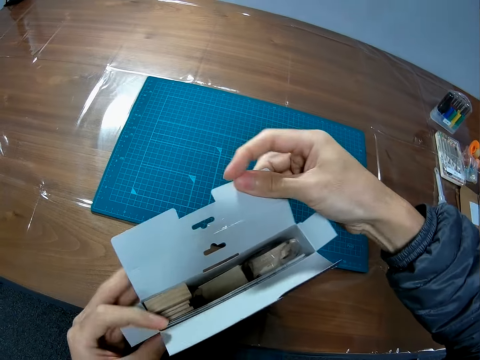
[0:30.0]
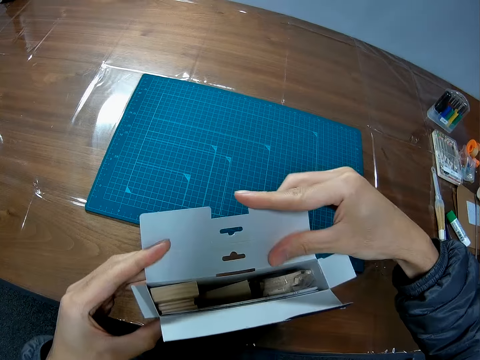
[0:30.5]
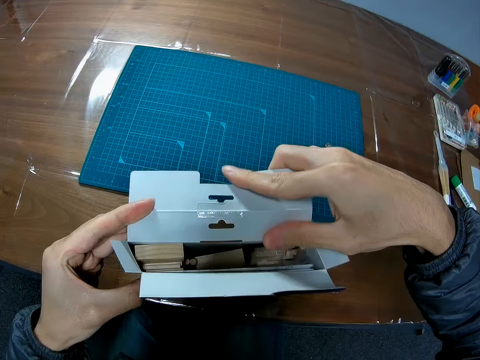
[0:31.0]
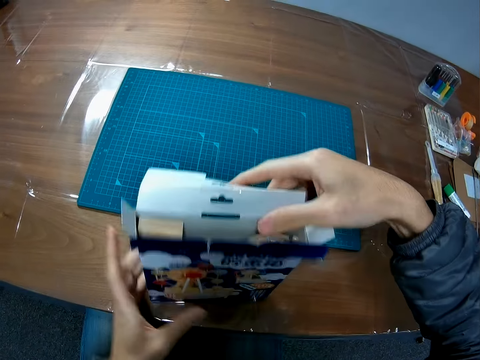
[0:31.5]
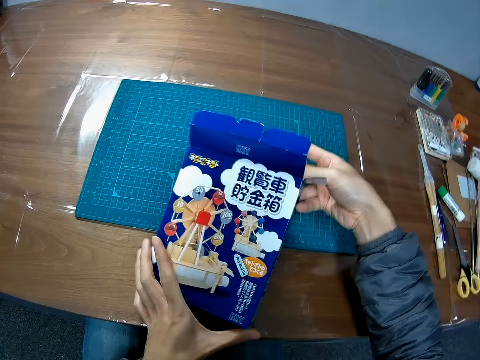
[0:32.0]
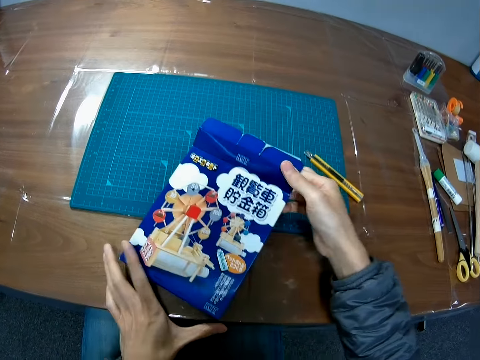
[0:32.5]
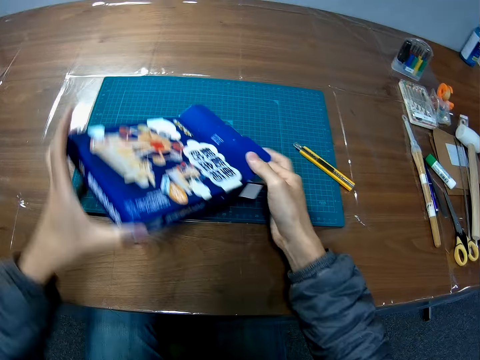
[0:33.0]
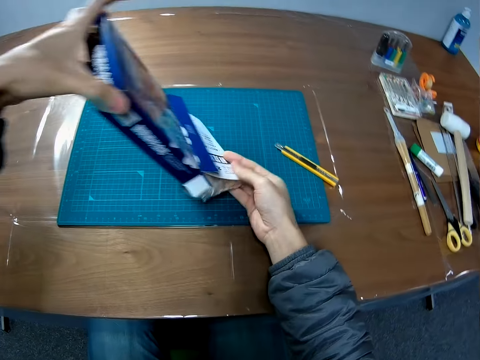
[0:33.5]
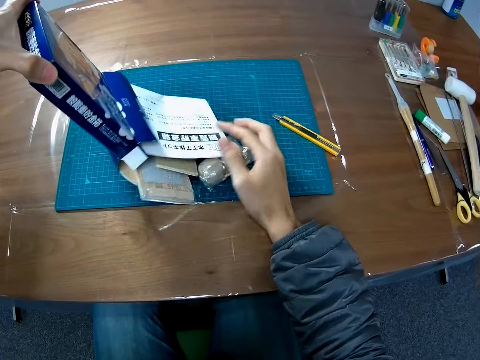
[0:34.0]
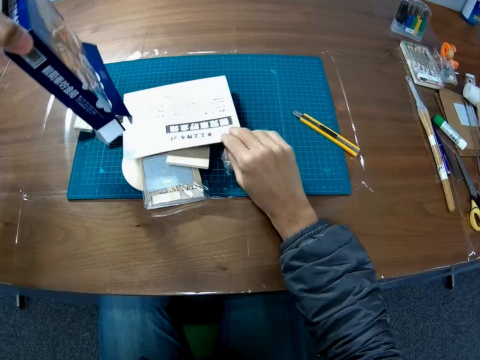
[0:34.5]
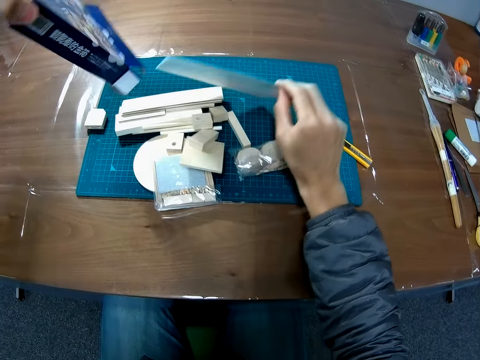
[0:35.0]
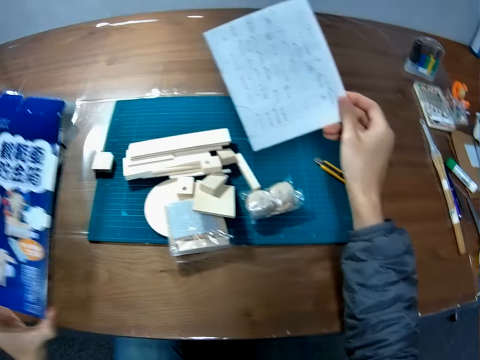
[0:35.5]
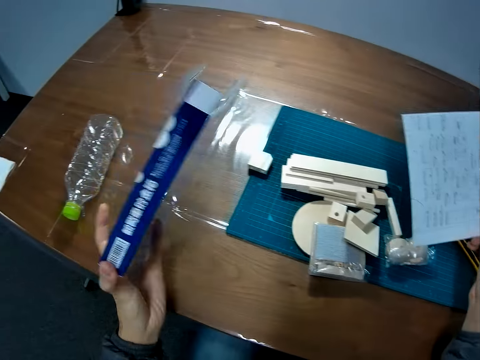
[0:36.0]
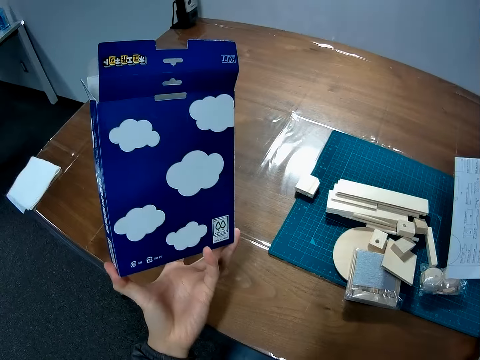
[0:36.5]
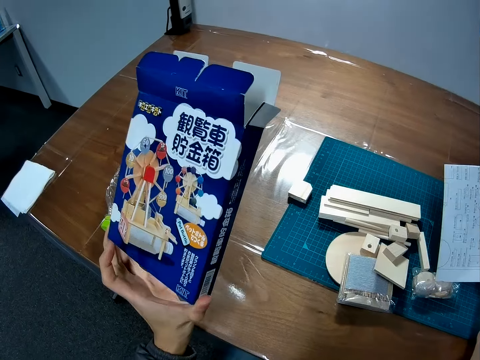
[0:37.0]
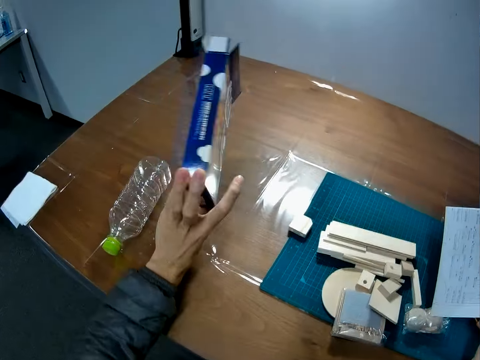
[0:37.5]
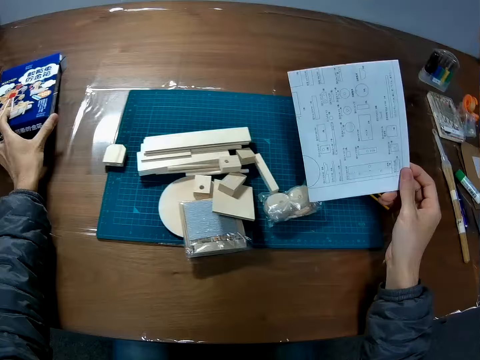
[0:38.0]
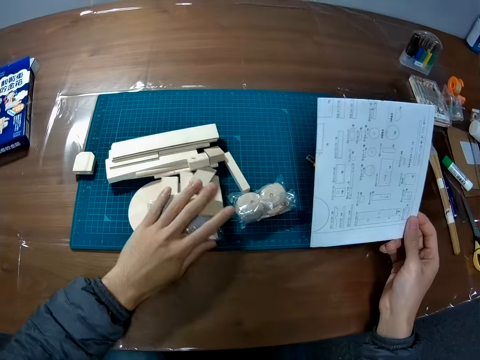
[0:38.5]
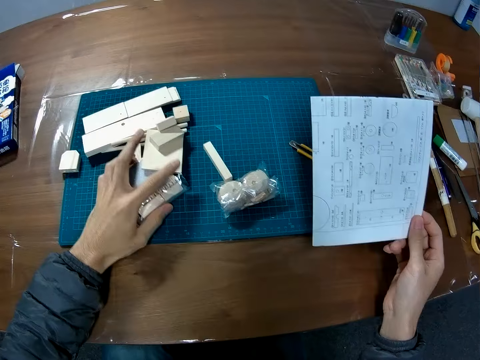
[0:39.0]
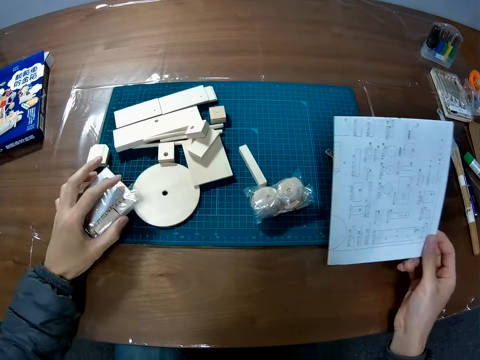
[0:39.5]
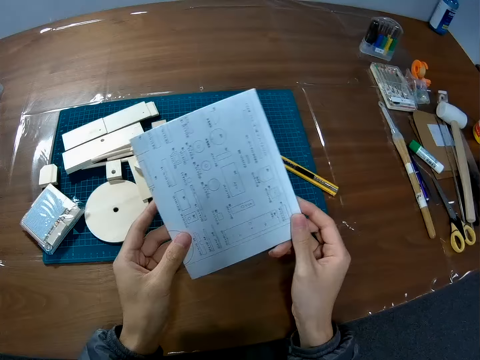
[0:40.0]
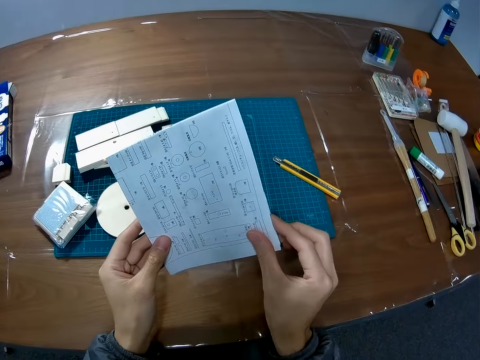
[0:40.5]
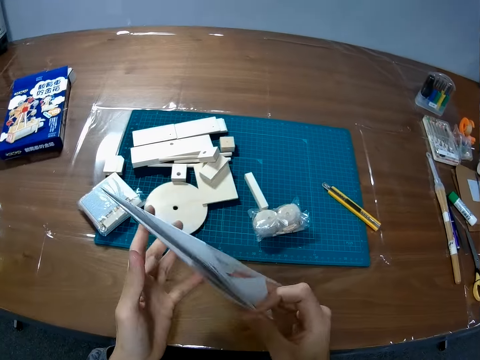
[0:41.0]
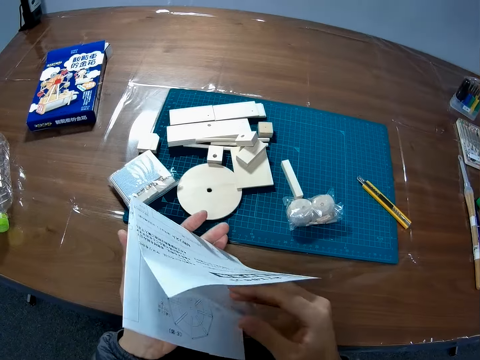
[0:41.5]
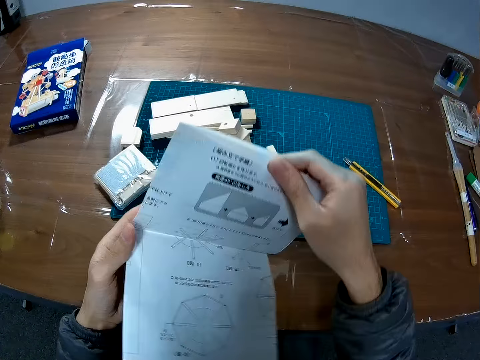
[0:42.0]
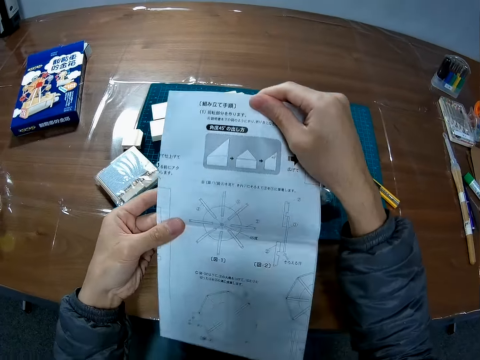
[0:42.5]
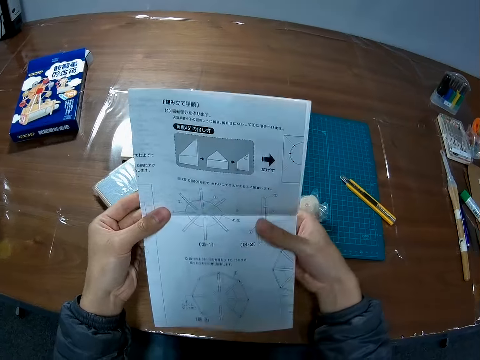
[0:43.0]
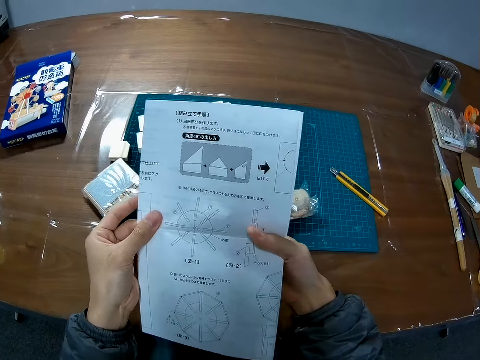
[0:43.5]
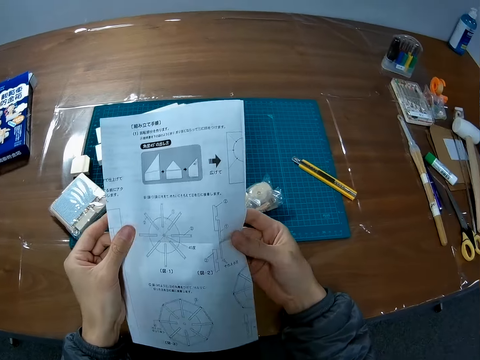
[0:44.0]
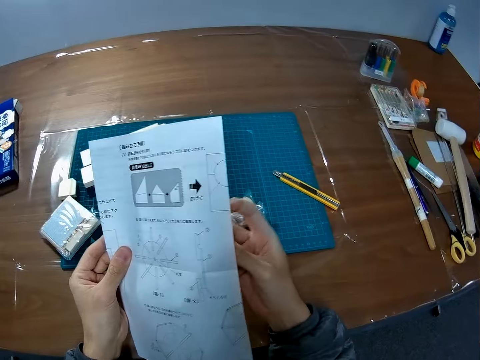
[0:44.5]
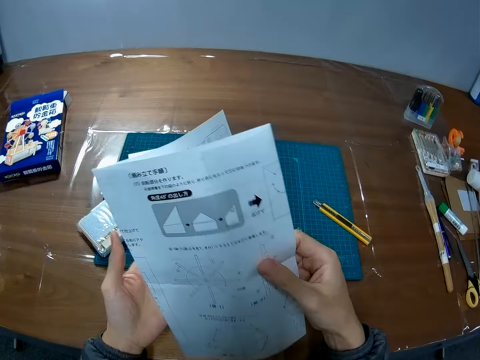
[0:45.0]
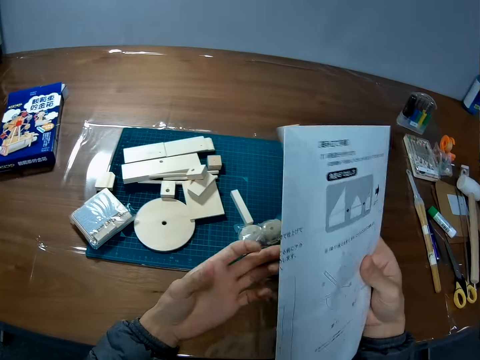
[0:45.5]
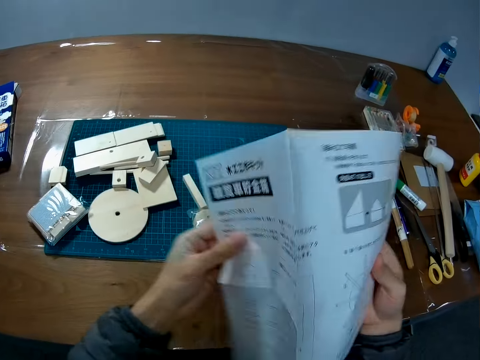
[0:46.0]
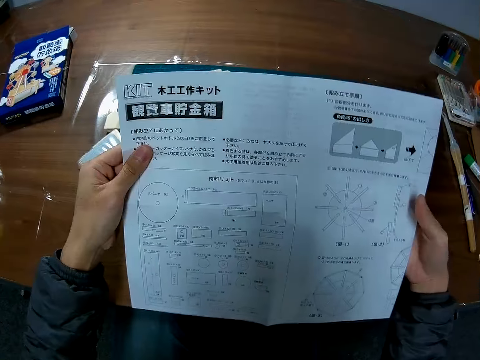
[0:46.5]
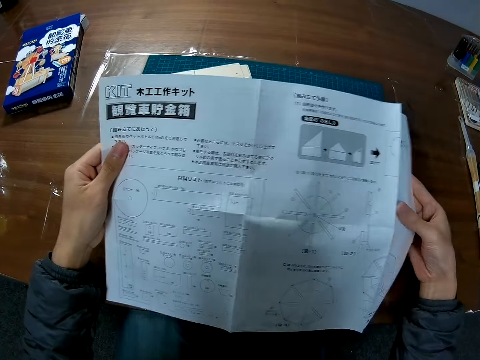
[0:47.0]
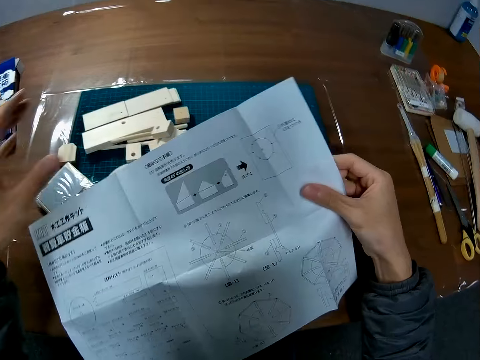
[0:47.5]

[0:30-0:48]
The camera wearer pours pieces of wood from the pack on the table. They pick a manual from the pack. They drop the pack on the table. They move the pieces of wood on the table. They open the manual. They read a craft procedure.

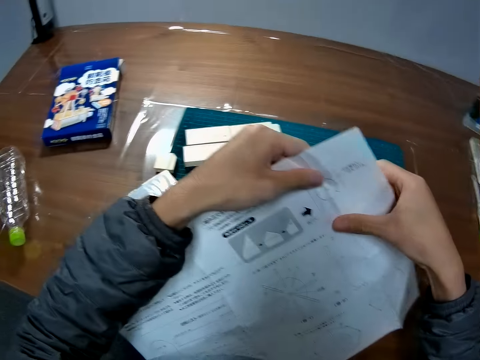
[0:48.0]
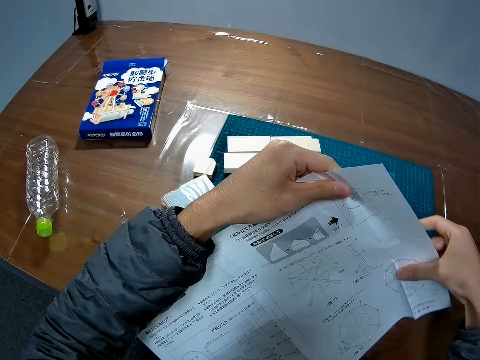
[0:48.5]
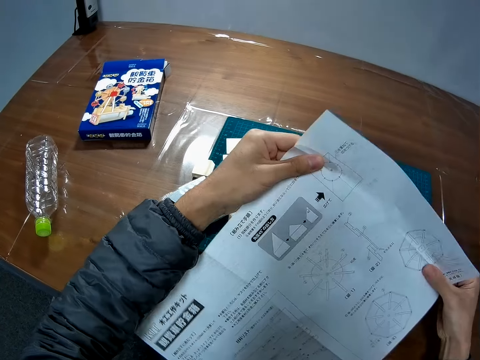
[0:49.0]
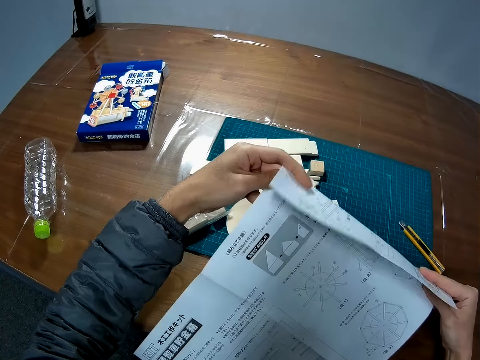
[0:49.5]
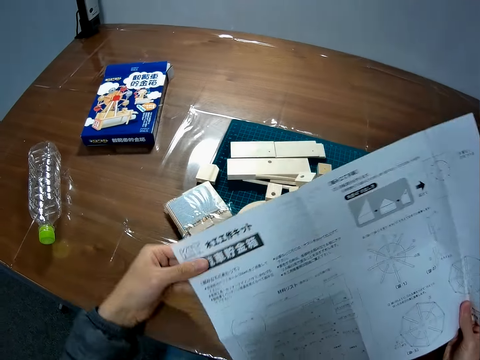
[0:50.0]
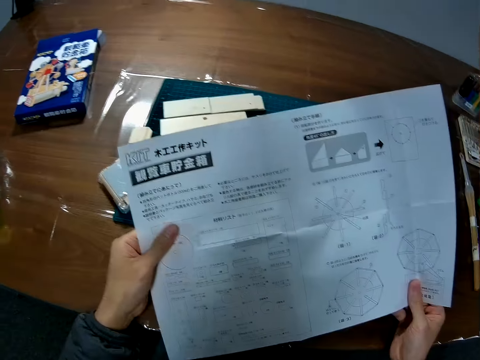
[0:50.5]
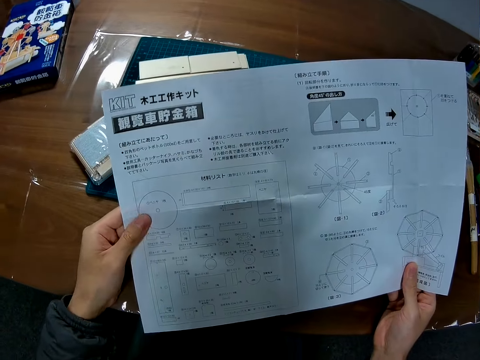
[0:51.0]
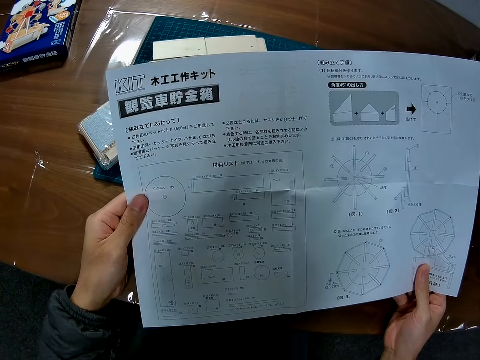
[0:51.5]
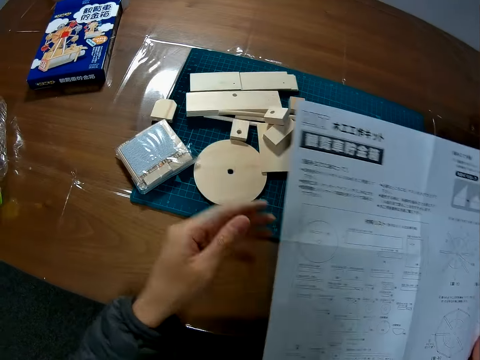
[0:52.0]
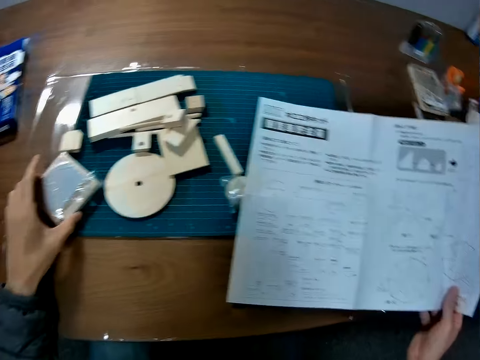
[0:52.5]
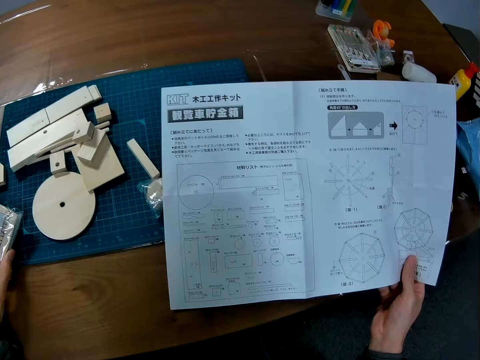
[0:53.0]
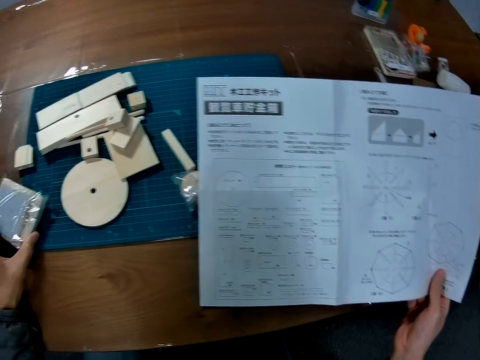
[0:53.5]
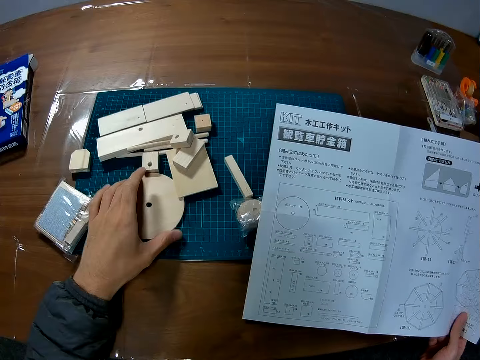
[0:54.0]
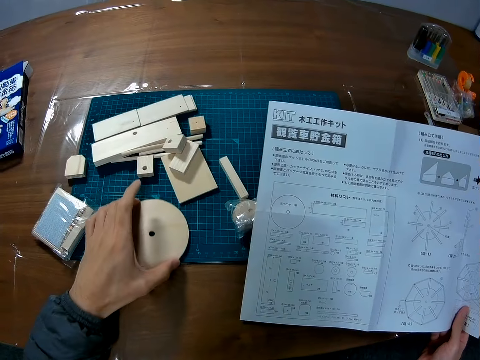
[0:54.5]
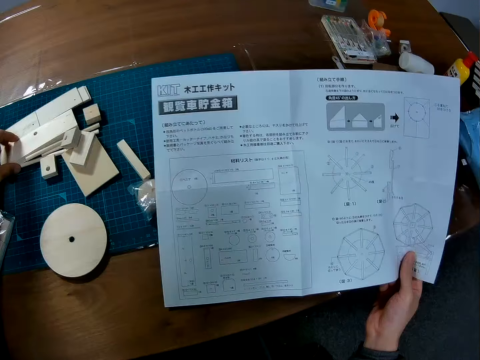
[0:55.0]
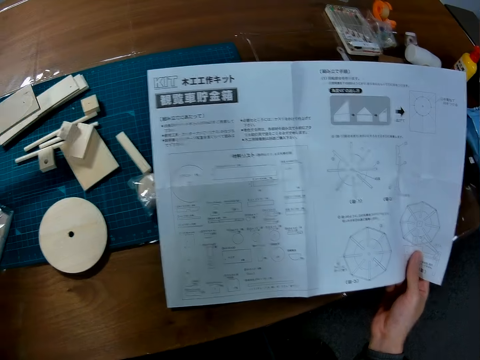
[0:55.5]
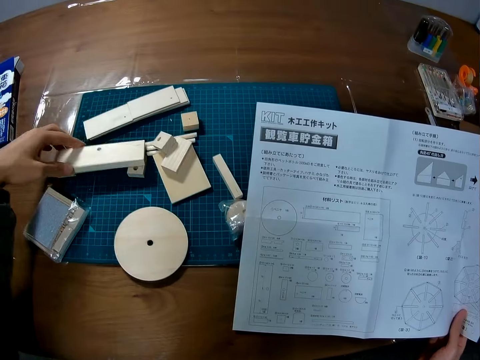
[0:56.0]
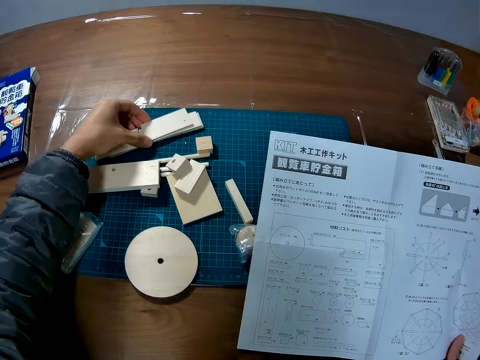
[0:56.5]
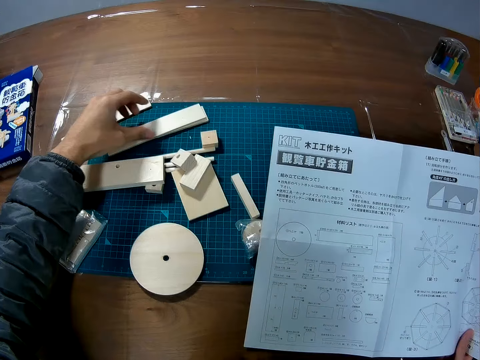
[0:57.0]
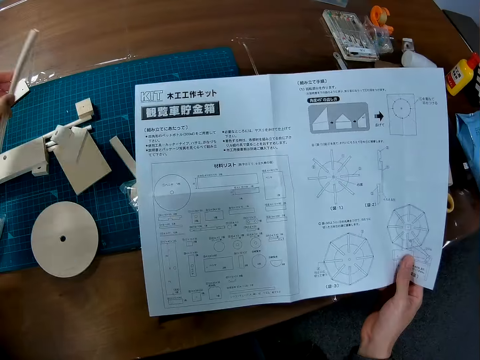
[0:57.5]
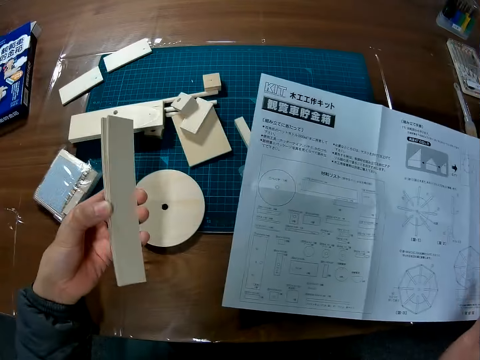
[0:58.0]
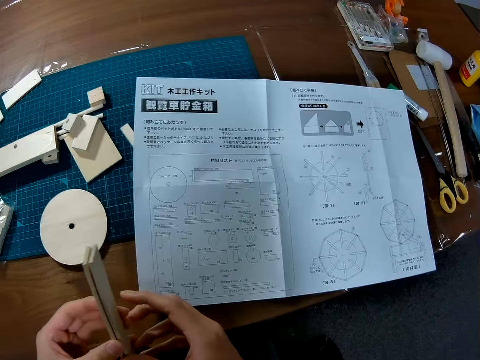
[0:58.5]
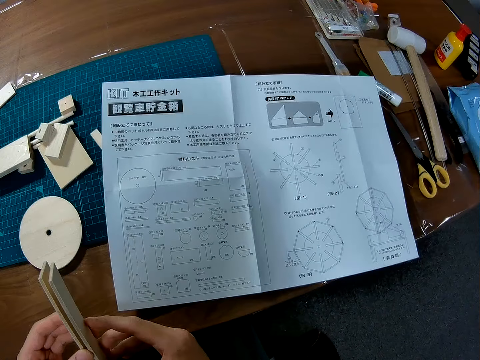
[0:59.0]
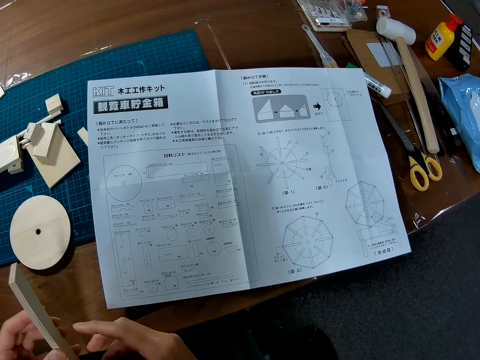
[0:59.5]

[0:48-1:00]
The camera wearer touches a nylon with pieces of wood in it. They move pieces of wood. They separate craft wooden material. They pick up two pieces of wood from the table. They drop the manual on the table.
